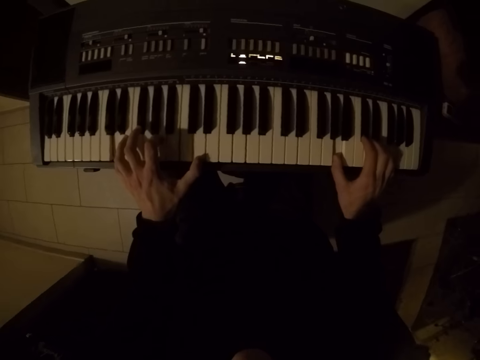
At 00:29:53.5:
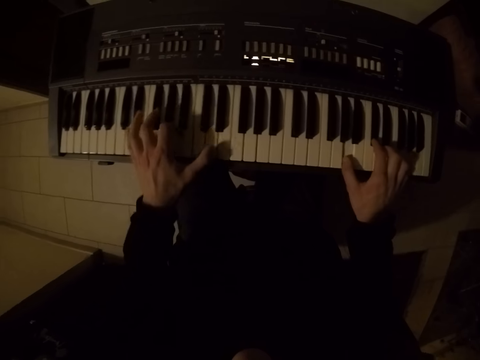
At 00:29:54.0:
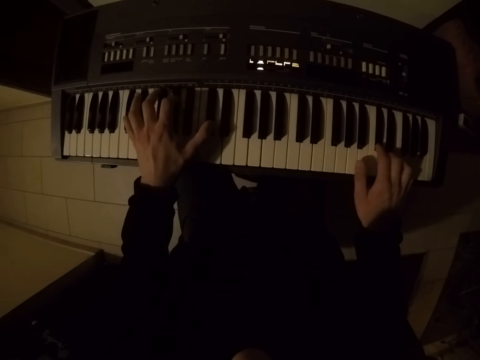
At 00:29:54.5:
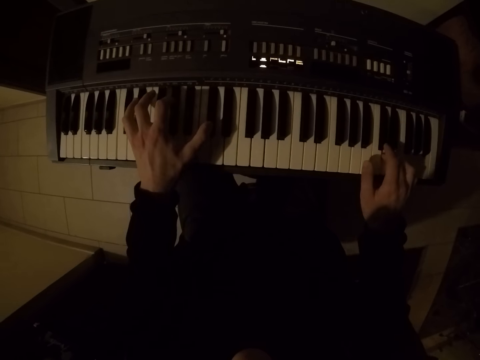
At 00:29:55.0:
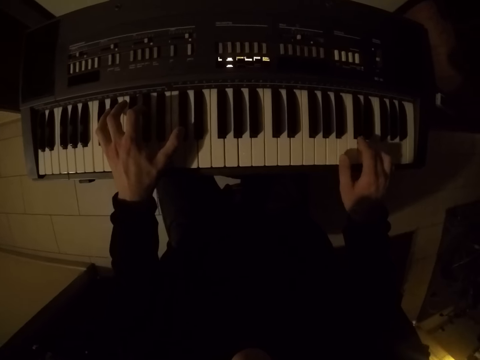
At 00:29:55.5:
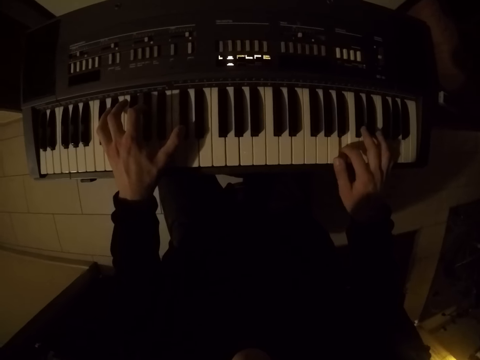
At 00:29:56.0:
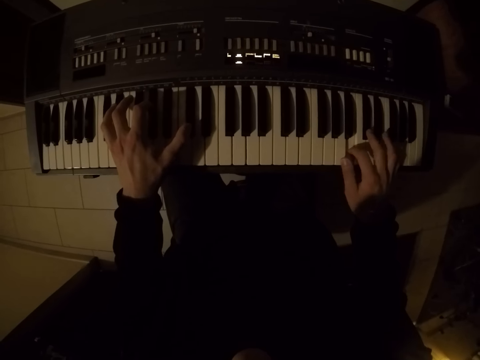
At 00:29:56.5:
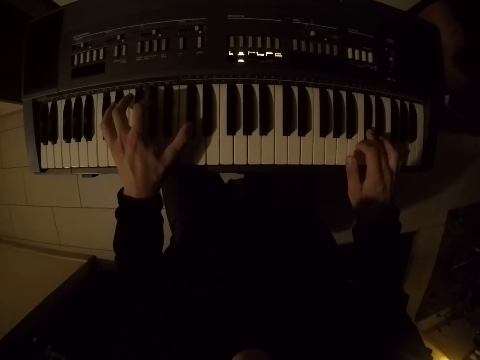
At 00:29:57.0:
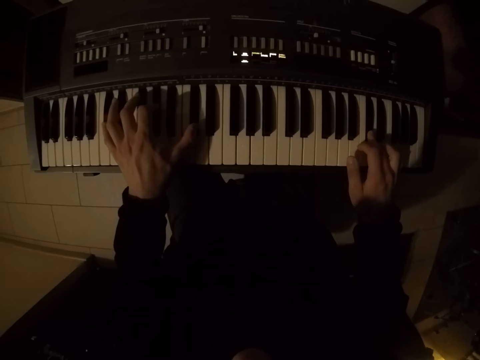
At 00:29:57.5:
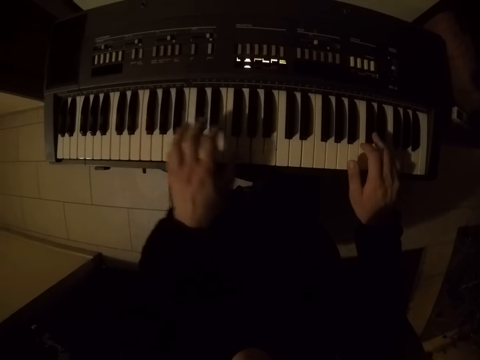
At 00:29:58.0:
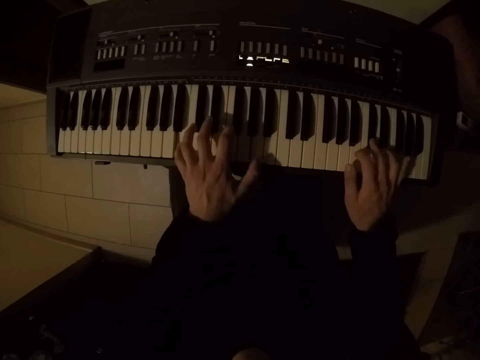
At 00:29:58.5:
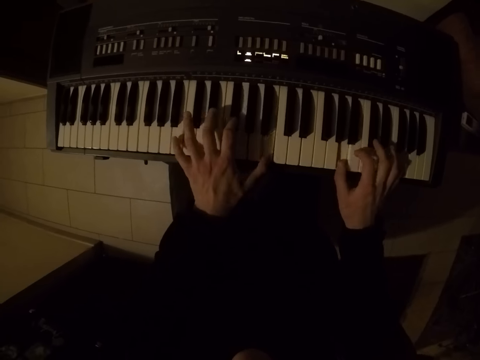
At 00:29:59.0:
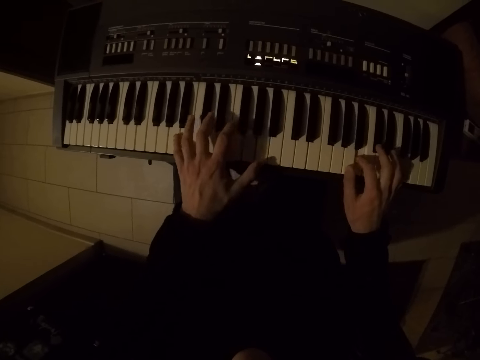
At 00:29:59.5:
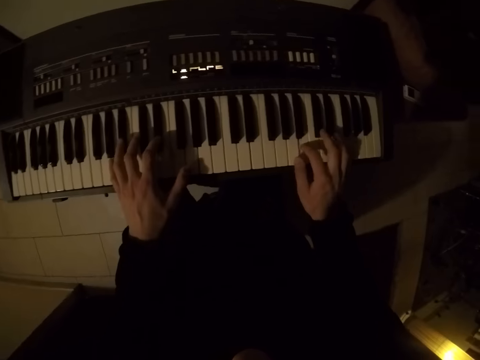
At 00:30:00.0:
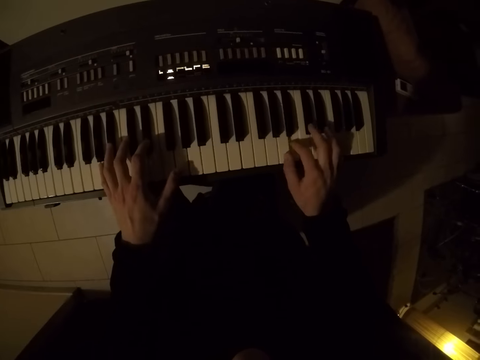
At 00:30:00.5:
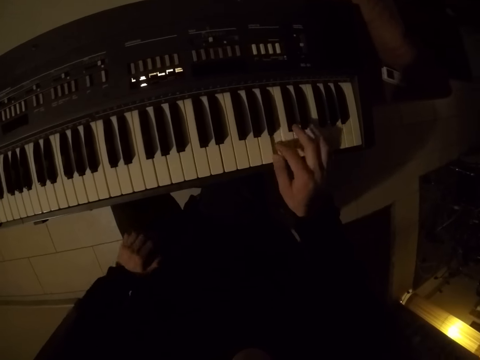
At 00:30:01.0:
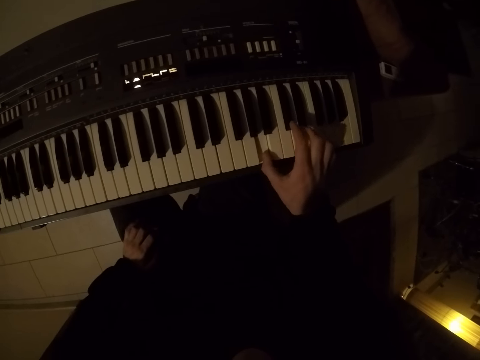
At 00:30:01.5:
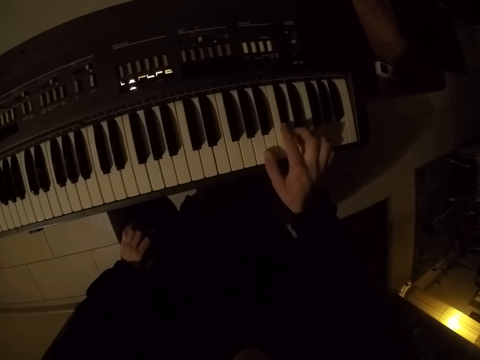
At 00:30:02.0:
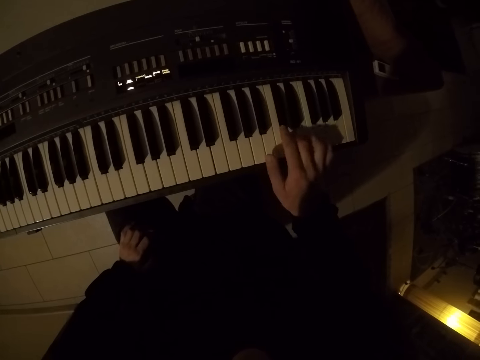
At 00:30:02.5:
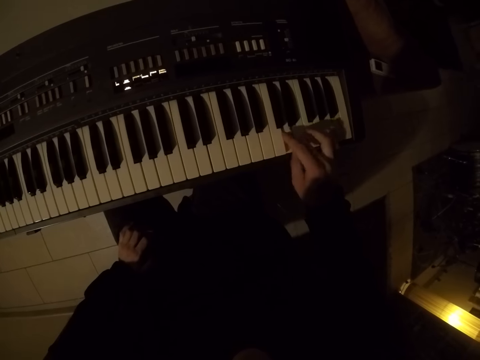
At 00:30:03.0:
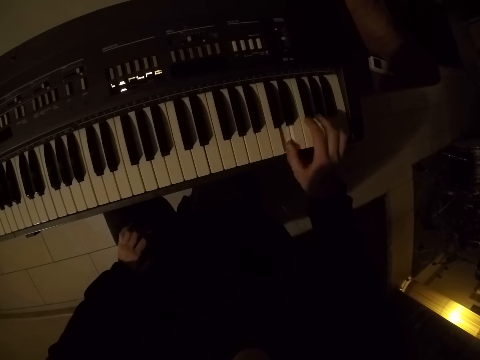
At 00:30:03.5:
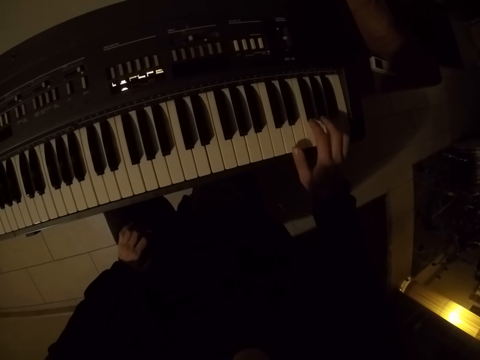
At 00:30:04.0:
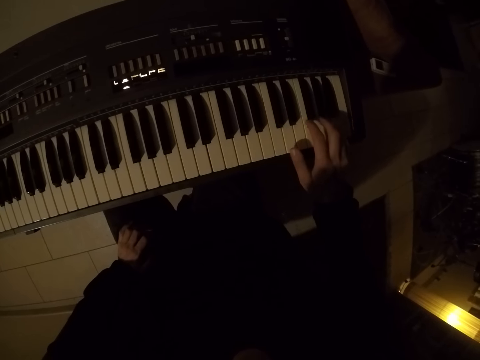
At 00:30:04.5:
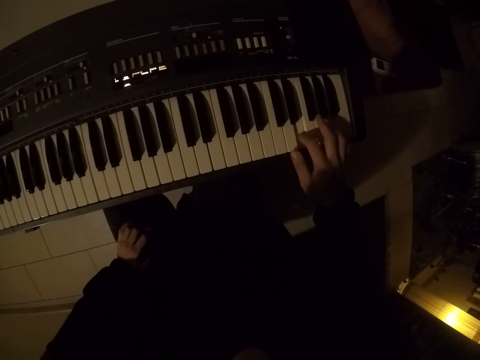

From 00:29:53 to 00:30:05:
The camera wearer plays the keyboard with his right hand. He moves the left hand to the thigh.

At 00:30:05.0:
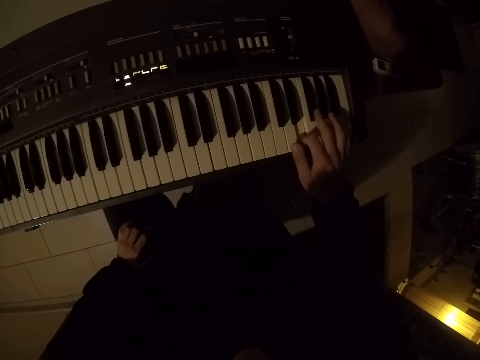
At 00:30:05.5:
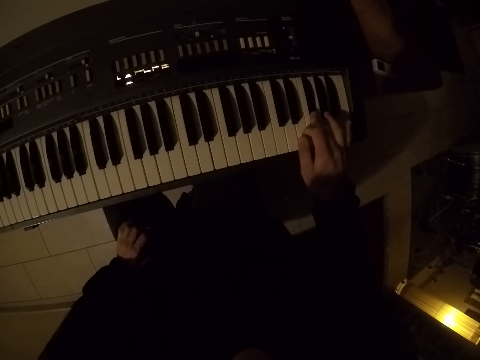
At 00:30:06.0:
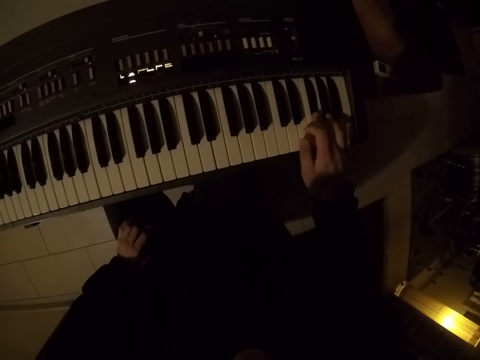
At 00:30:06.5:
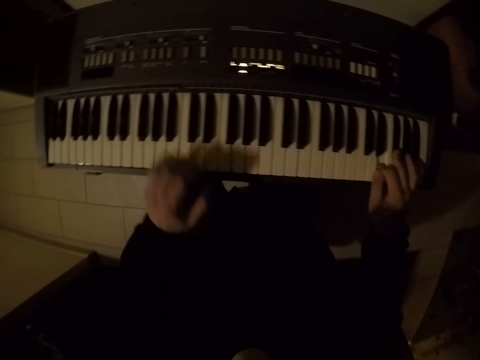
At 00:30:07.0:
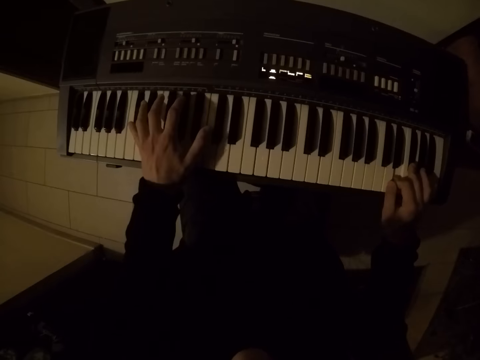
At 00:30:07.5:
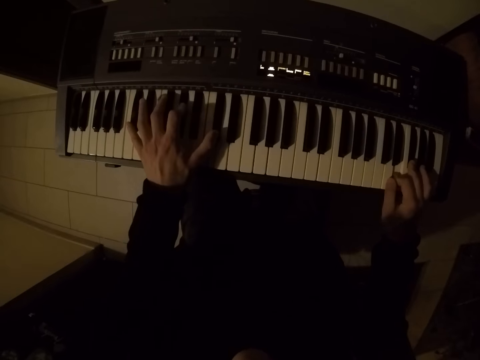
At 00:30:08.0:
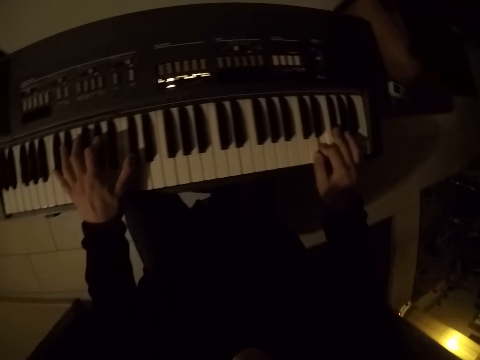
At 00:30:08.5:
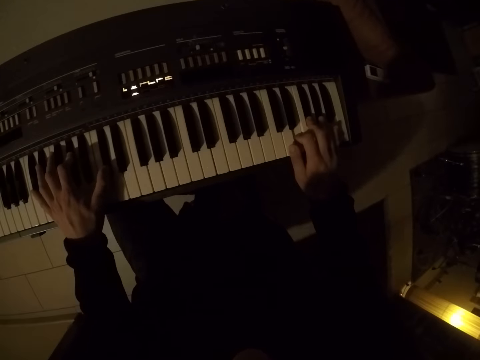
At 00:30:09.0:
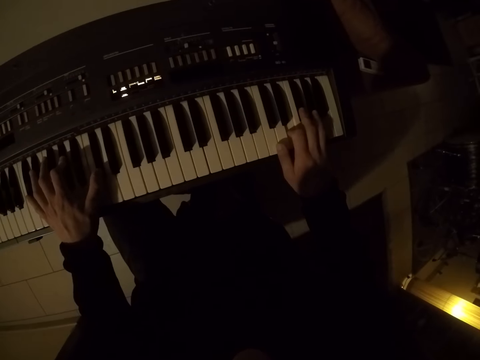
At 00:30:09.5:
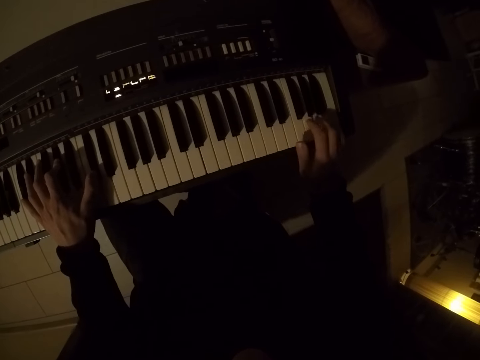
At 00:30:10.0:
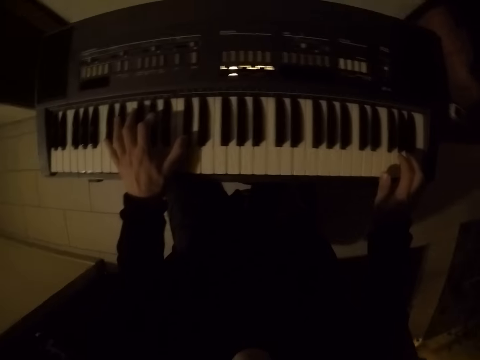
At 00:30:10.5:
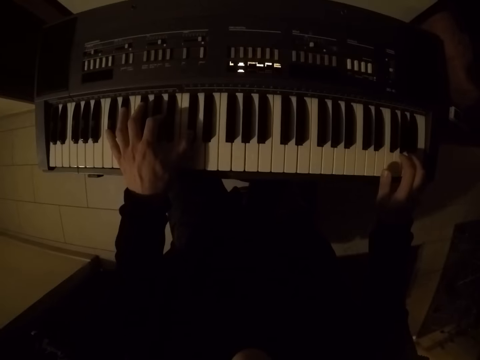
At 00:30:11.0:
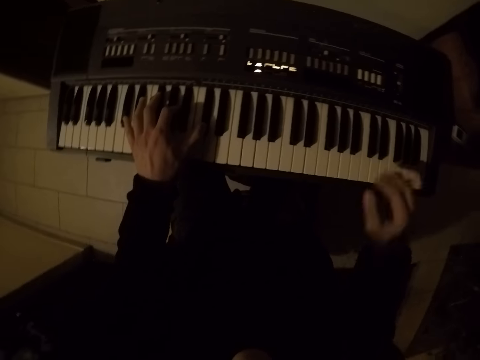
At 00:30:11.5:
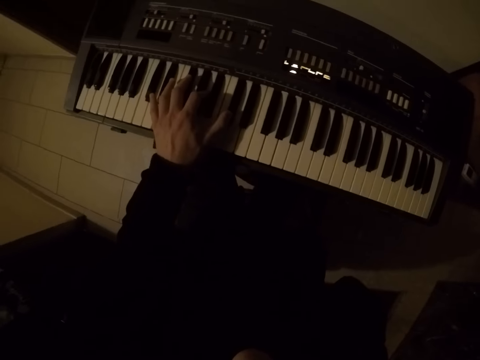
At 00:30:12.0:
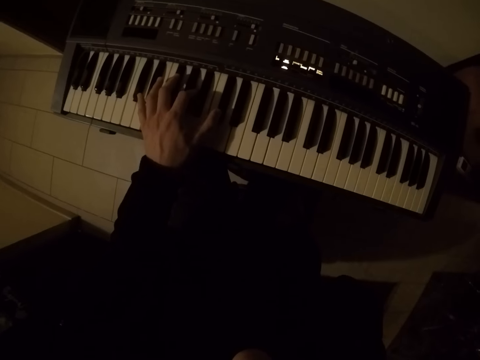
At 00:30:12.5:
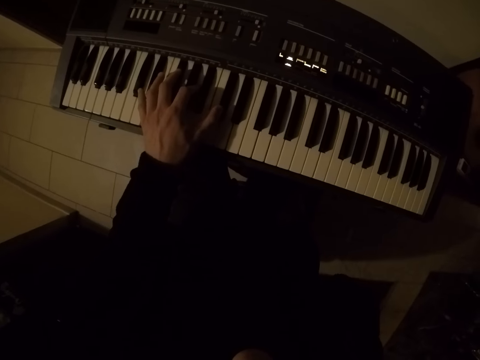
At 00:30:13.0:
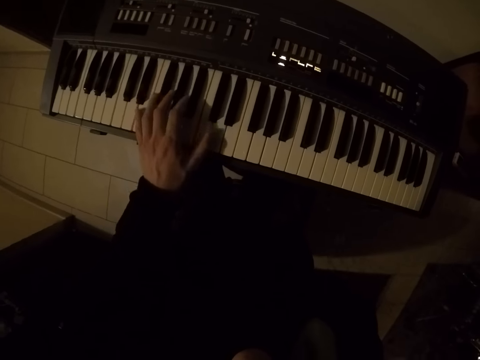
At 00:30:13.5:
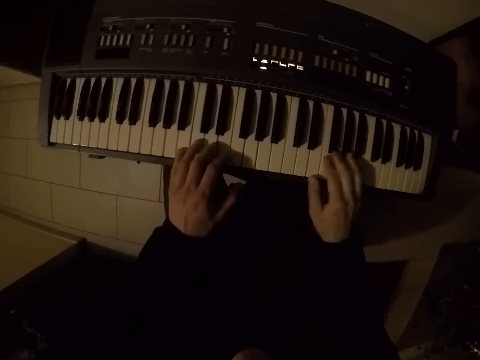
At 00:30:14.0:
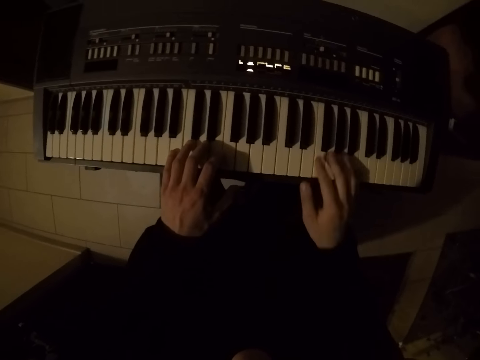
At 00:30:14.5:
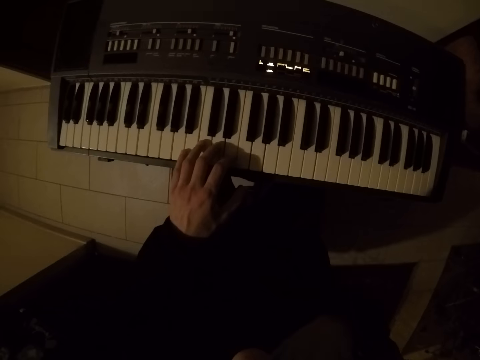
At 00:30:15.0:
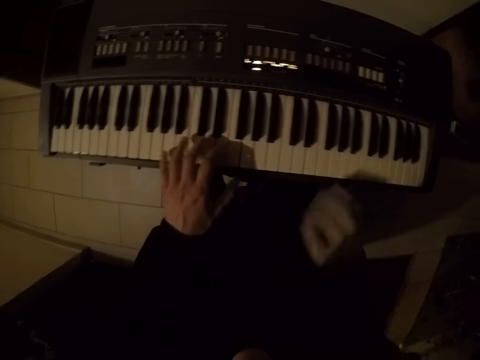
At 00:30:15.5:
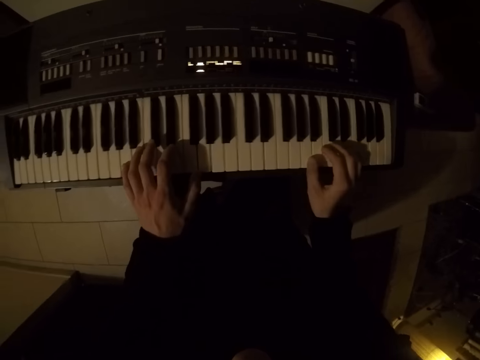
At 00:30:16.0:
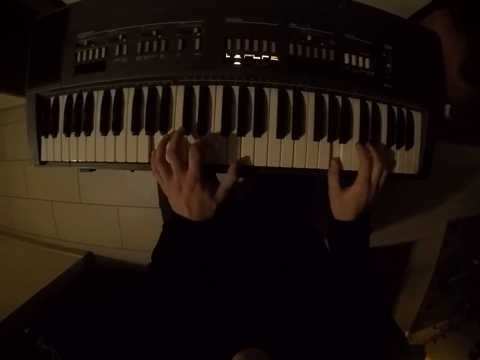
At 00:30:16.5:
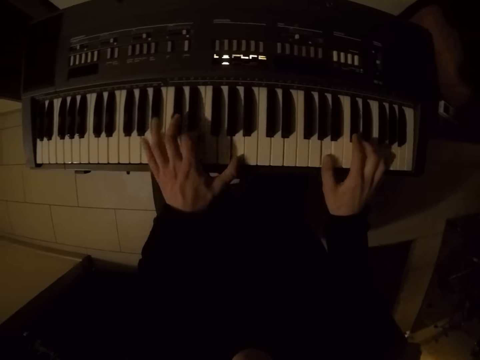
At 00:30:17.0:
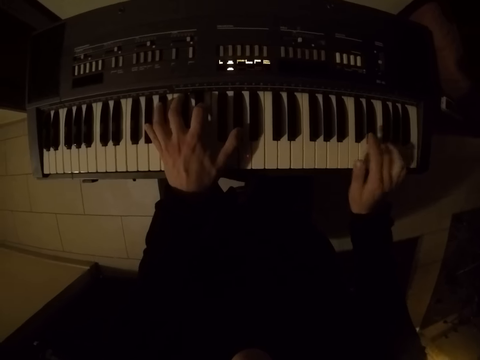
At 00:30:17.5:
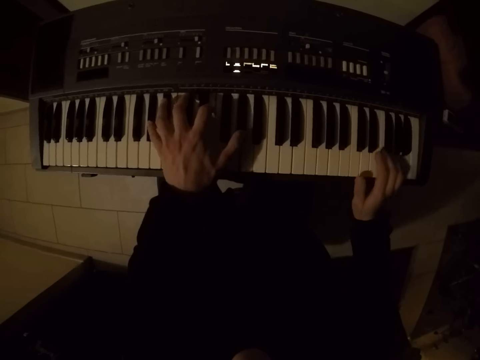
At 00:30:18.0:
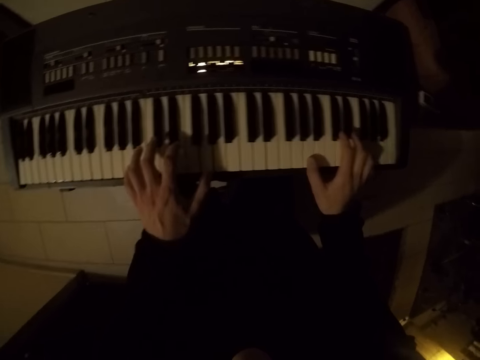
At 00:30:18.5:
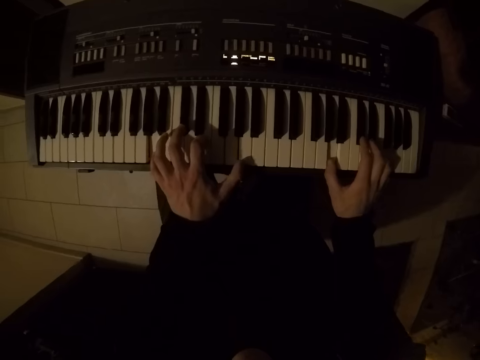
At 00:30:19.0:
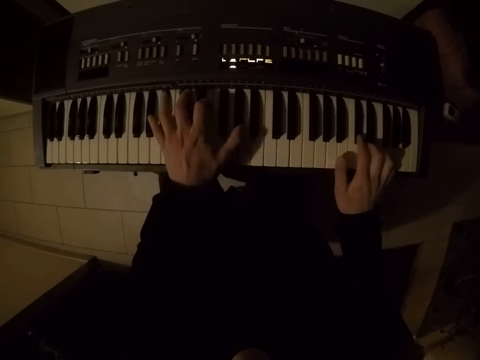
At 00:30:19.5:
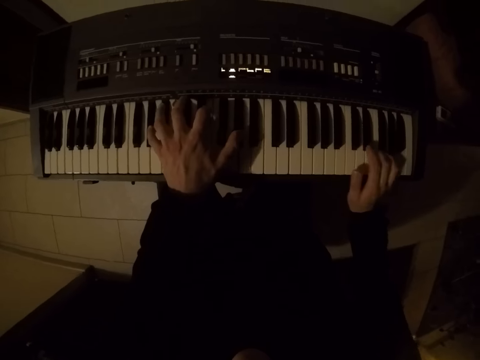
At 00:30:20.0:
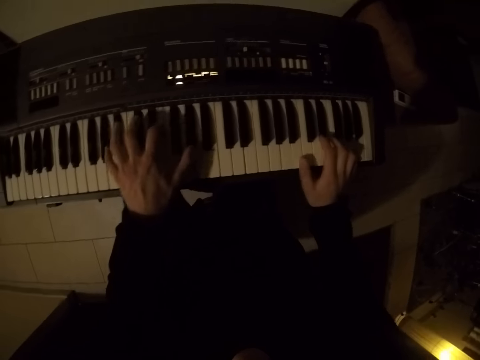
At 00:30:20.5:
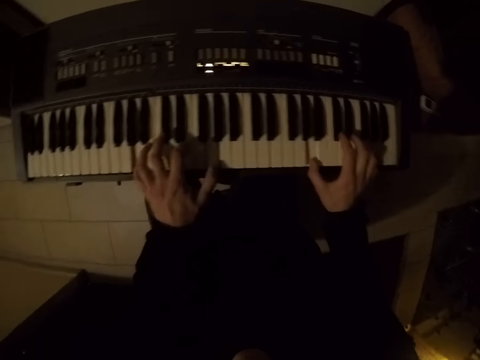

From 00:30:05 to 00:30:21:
The camera wearer plays the keyboard with both hands. He plays the keyboard with his left hand and moves the right hand to the face. He plays the keyboard with both hands and rests hands on the keyboard. He plays the keyboard with his left hand and moves the right hand to the face. He plays the keyboard with both hands.
